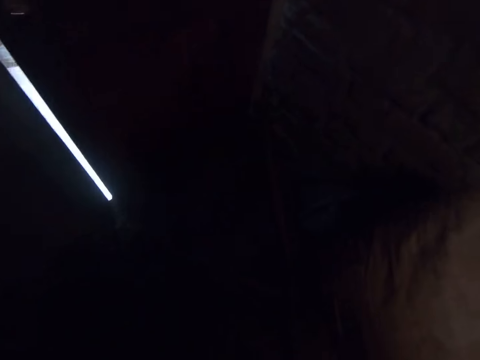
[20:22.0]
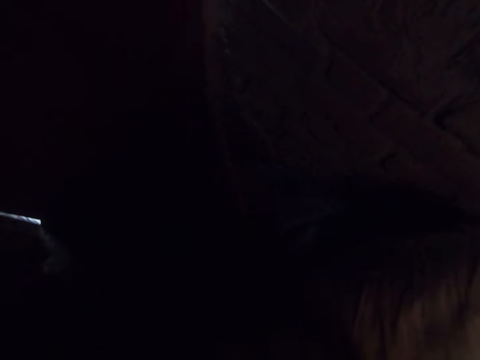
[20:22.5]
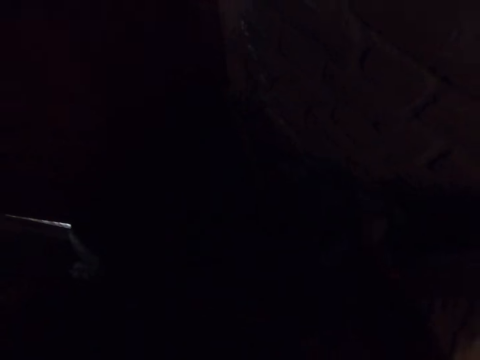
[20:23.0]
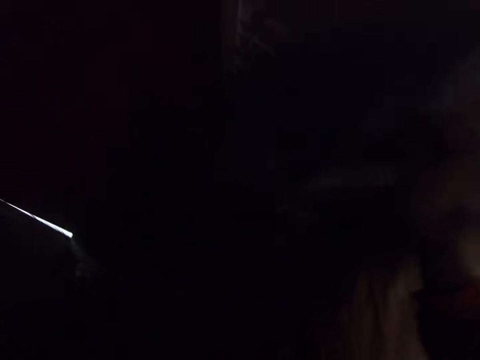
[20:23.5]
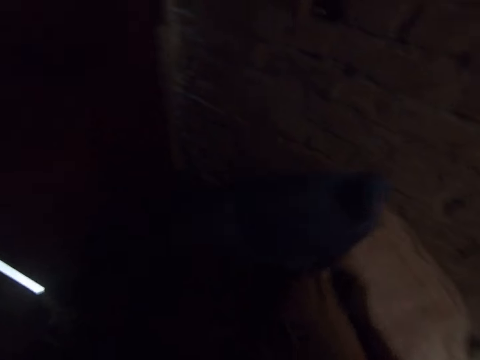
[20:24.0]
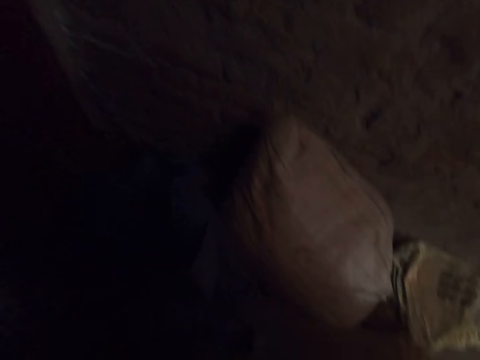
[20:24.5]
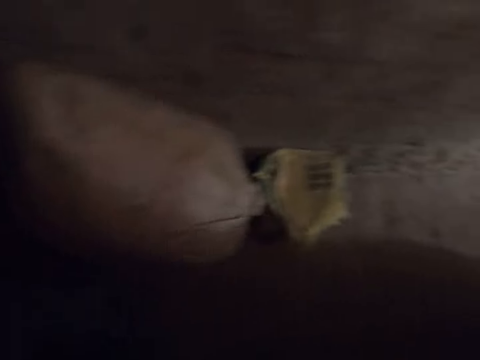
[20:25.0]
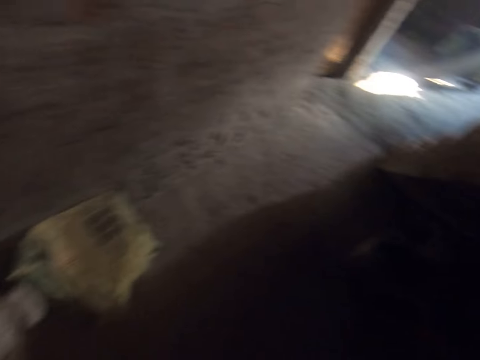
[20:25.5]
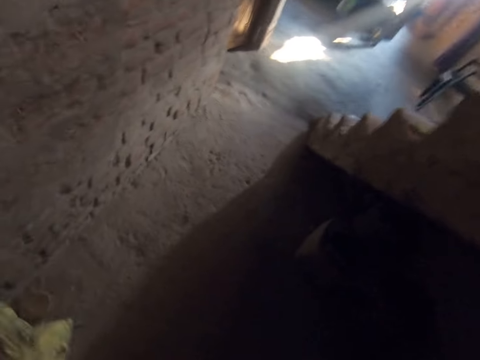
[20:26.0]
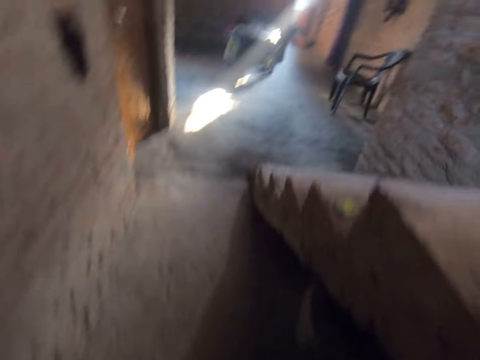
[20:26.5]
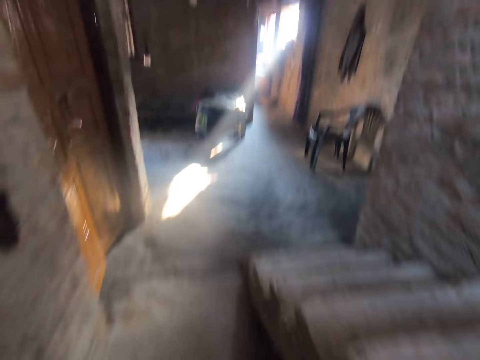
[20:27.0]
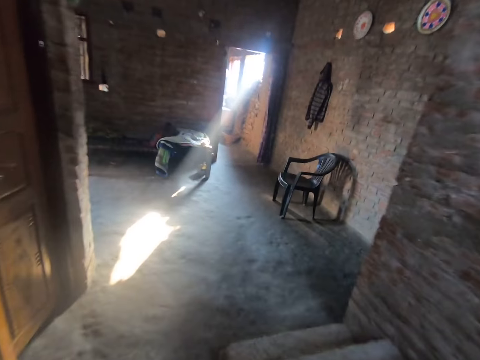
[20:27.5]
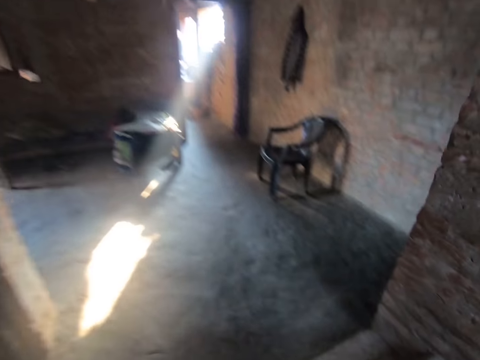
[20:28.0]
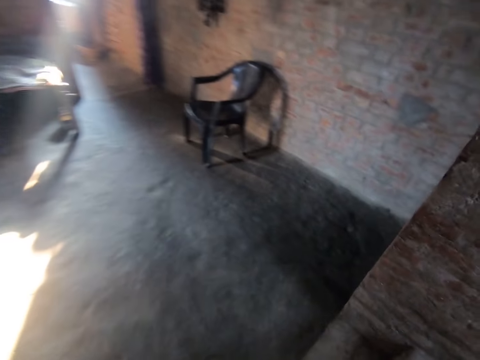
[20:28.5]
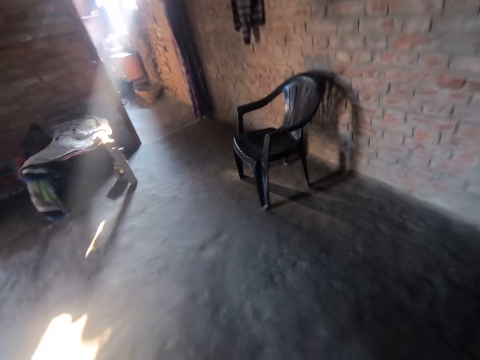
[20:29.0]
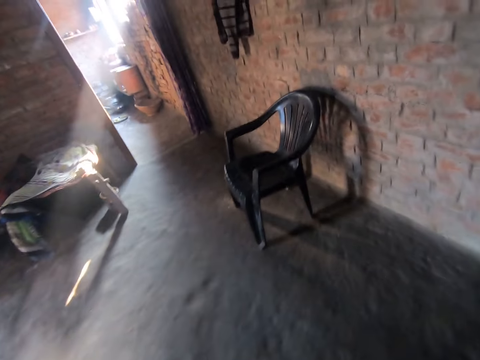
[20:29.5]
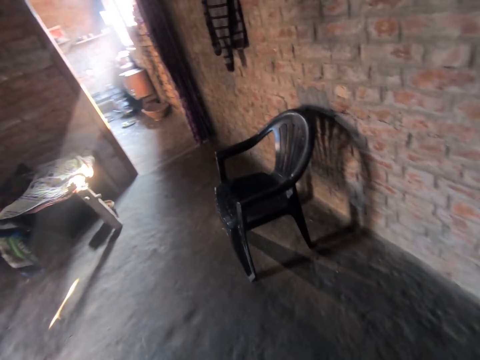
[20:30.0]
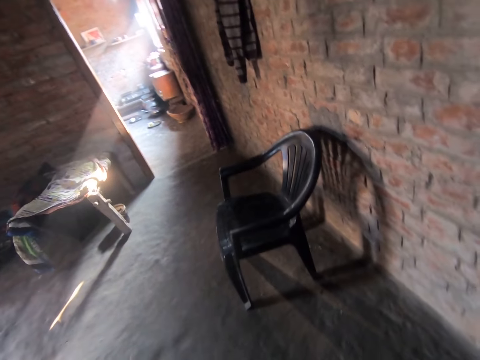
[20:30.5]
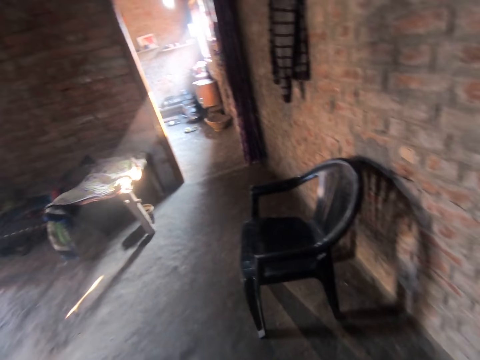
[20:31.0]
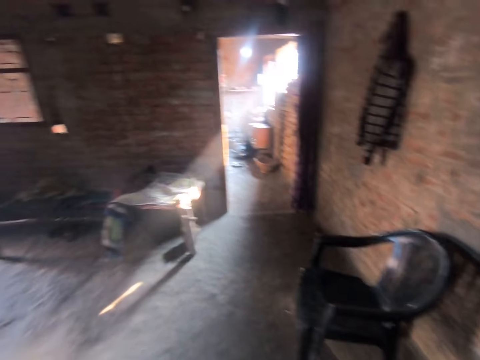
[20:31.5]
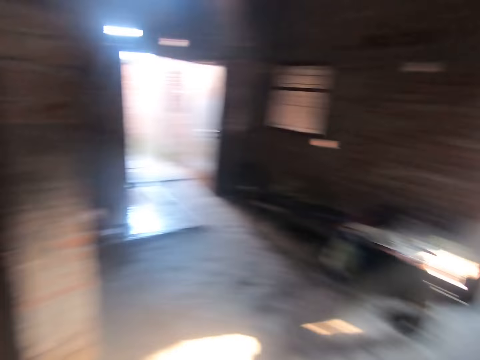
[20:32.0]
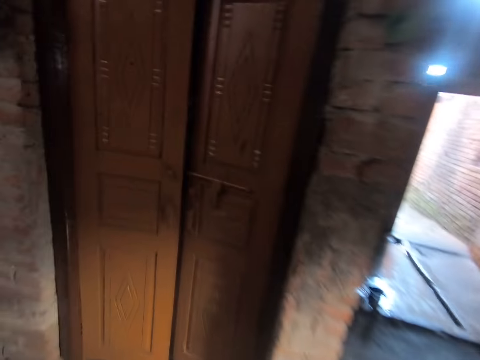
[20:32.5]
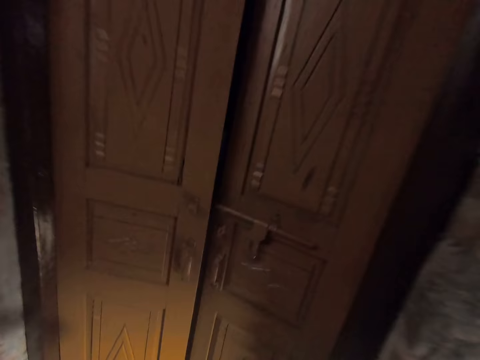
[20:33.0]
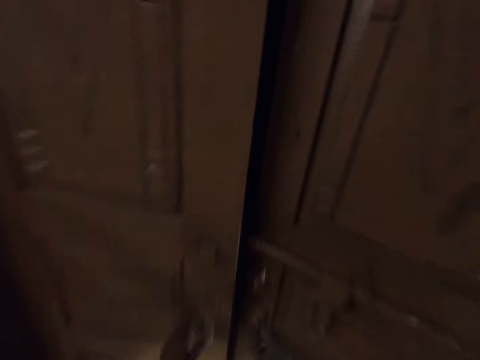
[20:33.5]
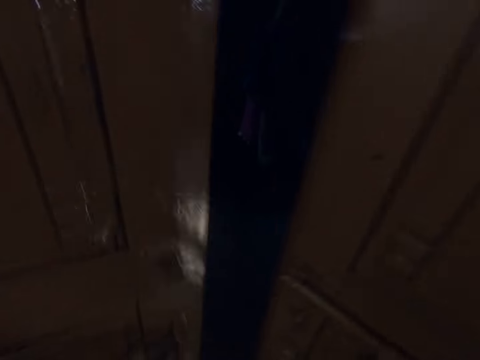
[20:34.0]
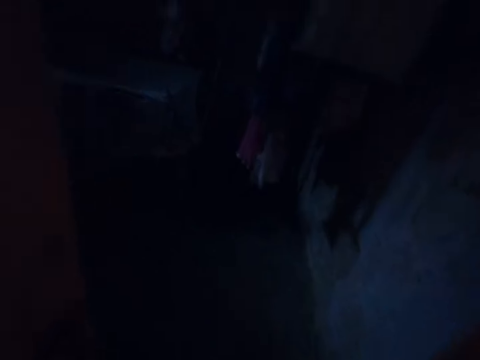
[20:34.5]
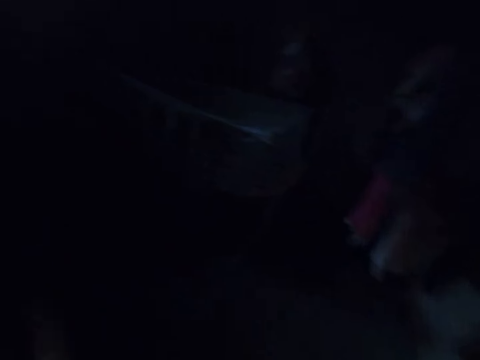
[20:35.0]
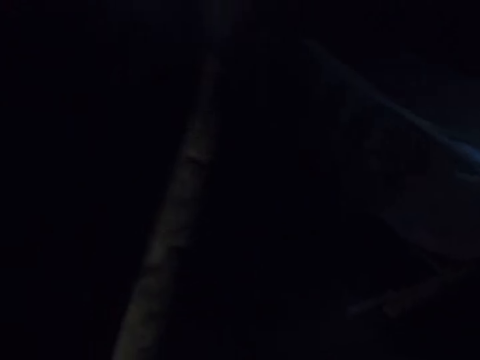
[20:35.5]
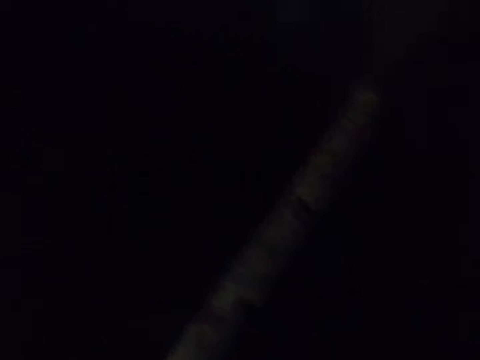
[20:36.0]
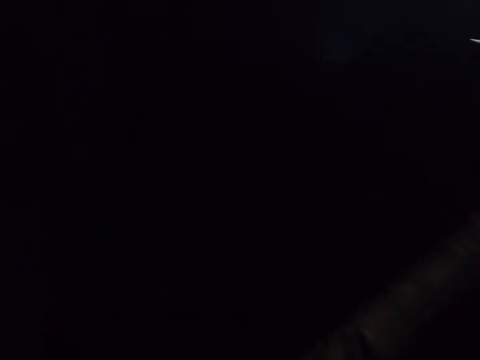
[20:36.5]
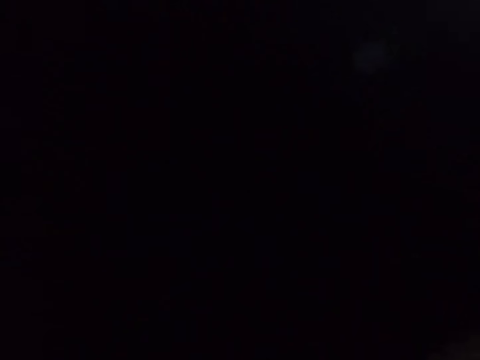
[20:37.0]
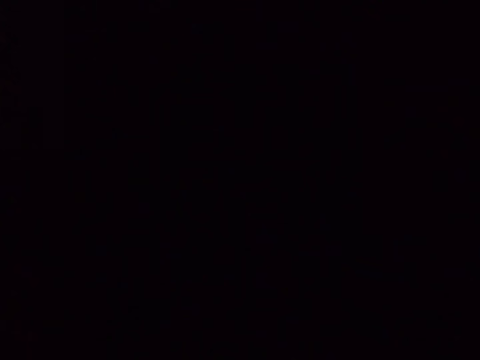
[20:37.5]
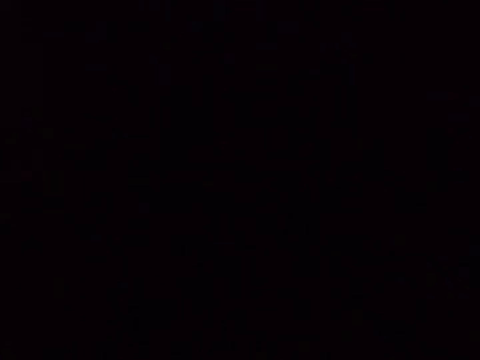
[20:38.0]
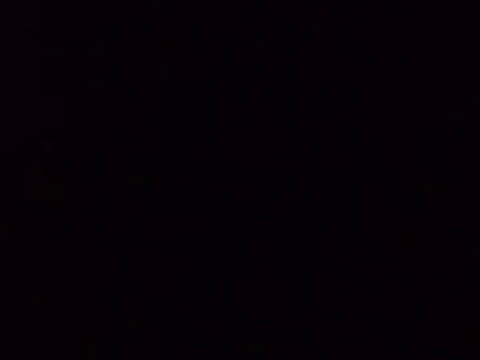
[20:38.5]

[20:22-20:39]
The camera wearer picks the sack with charcoal from the floor. They drop the sack on the floor. They walk around the room. They open the door. They sneeze.

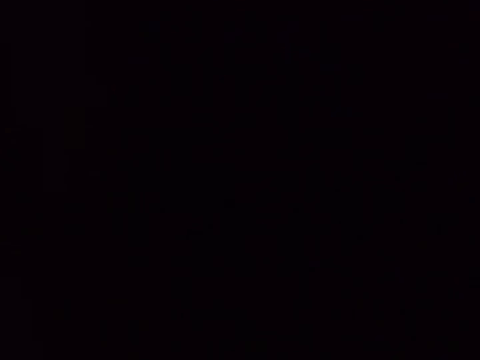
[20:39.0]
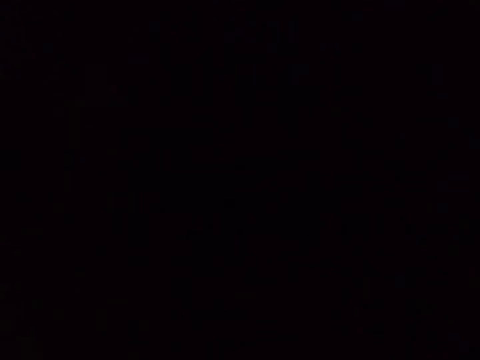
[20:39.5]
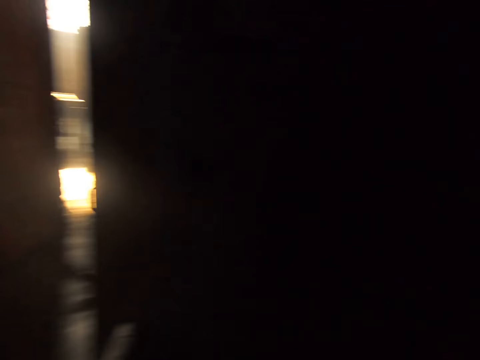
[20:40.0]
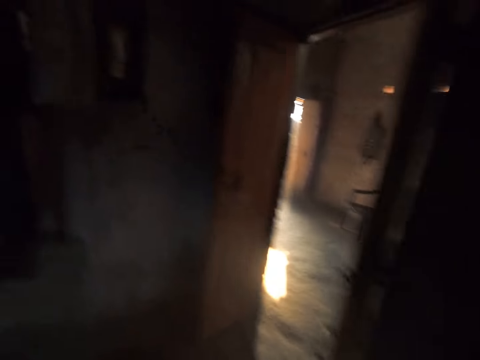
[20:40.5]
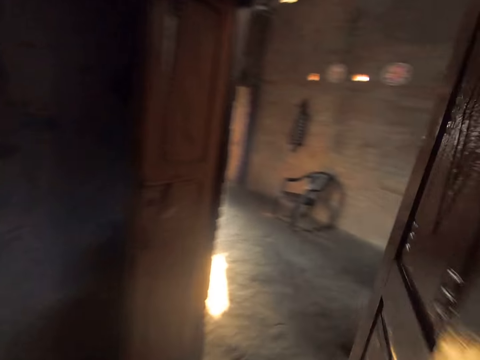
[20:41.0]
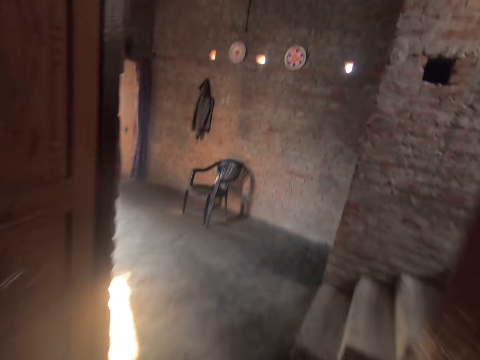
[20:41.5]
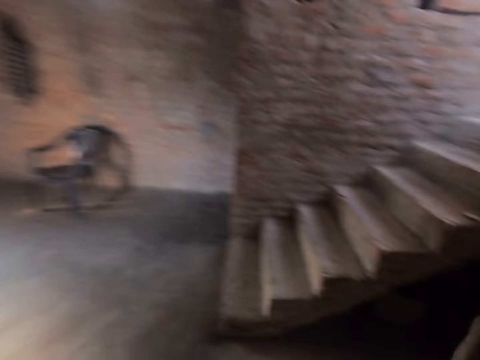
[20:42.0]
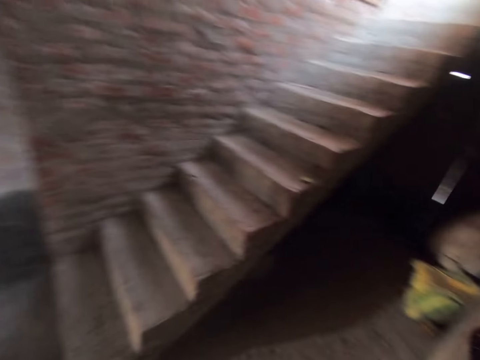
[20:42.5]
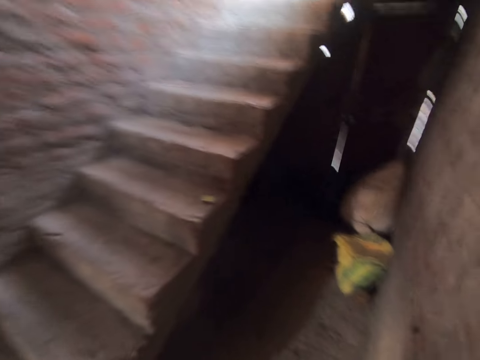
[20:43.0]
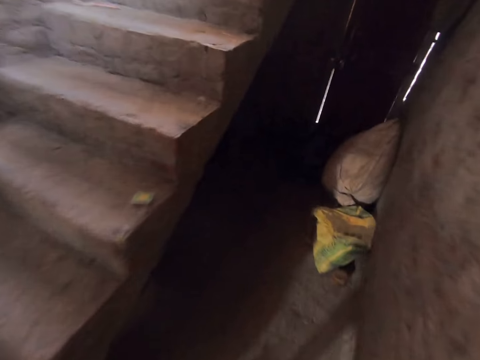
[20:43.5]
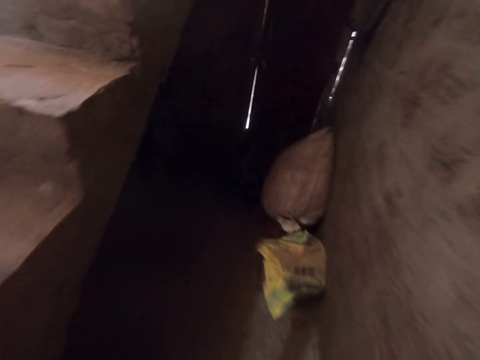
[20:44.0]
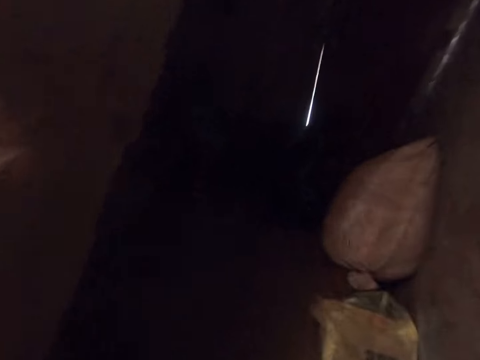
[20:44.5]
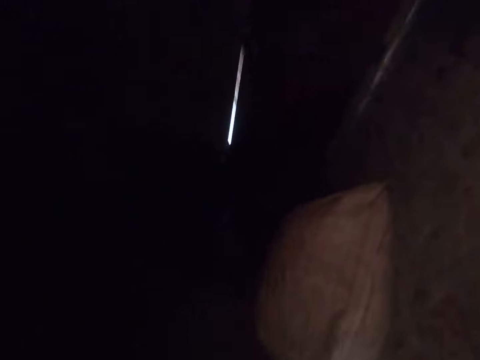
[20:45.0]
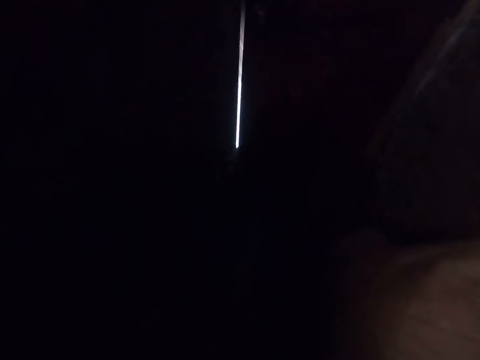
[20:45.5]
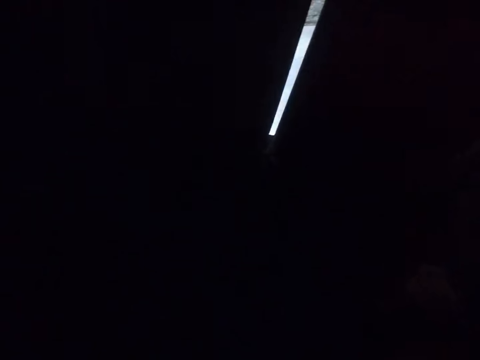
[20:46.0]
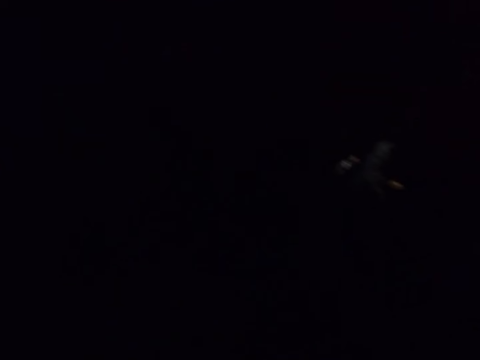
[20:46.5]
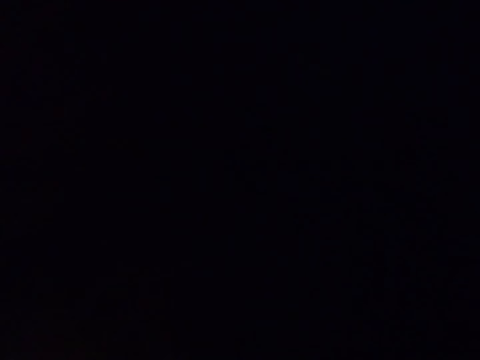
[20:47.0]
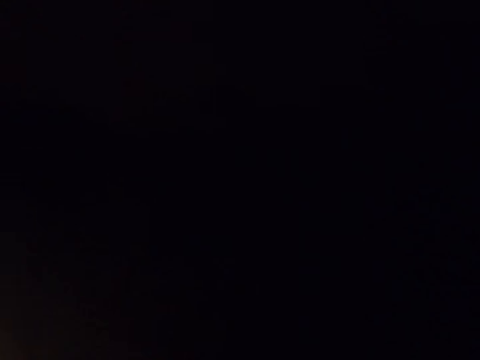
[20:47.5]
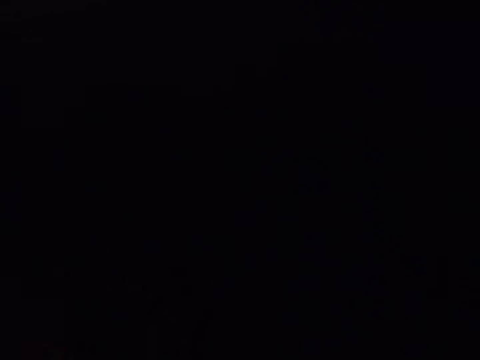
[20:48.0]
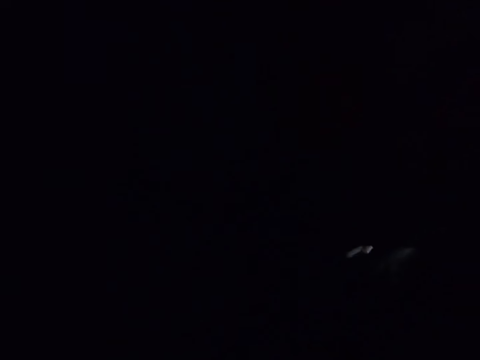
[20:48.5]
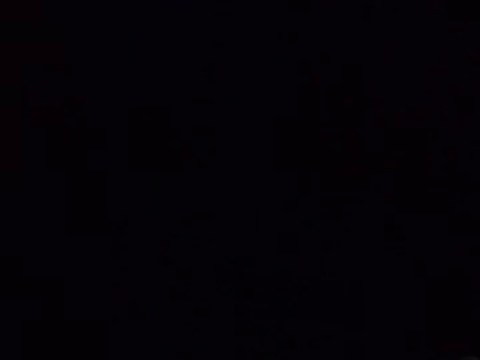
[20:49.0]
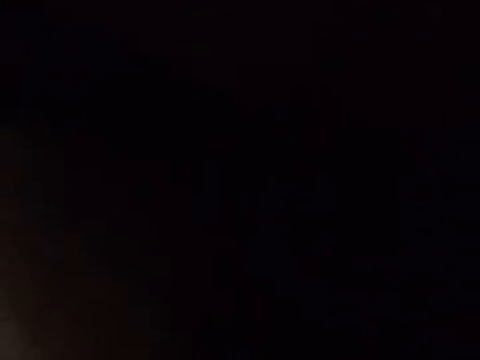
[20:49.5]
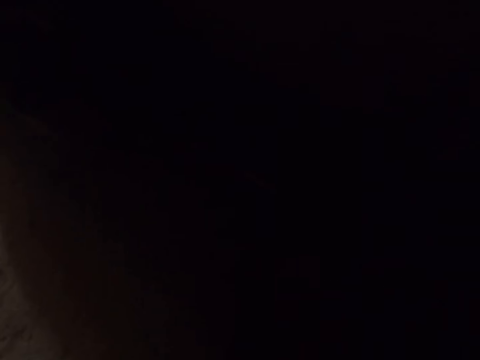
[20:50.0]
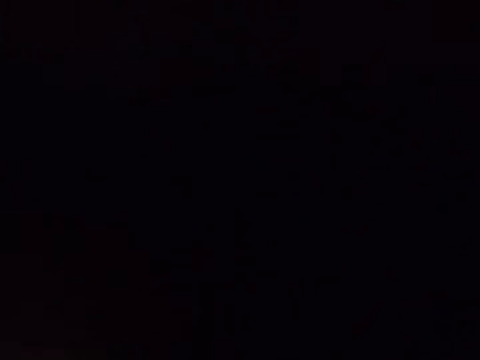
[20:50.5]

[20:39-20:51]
The camera wearer opens the door. They talk. They walk. They breathe. They sing.
